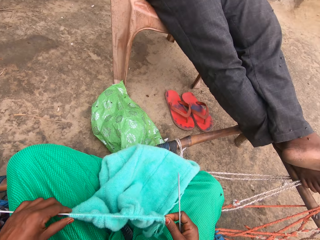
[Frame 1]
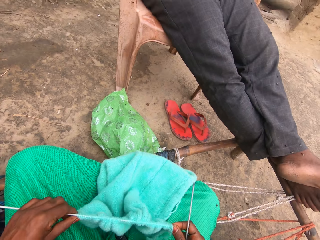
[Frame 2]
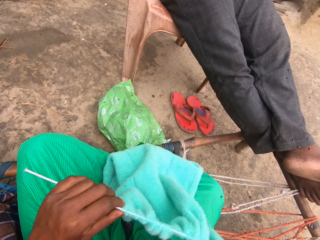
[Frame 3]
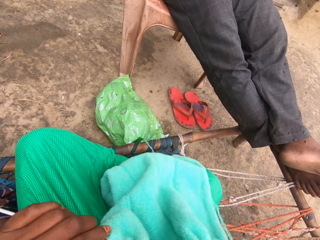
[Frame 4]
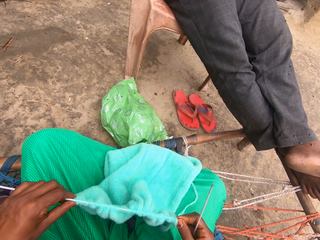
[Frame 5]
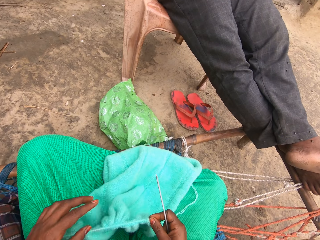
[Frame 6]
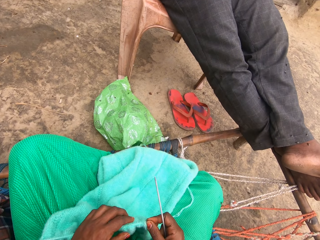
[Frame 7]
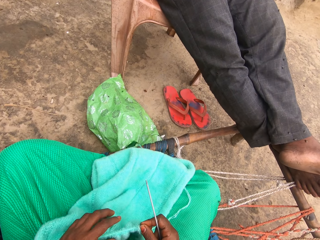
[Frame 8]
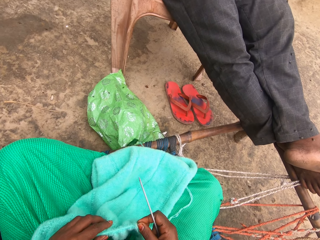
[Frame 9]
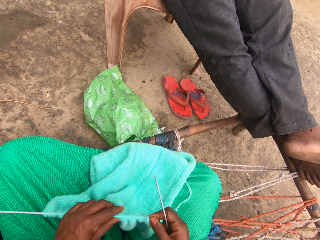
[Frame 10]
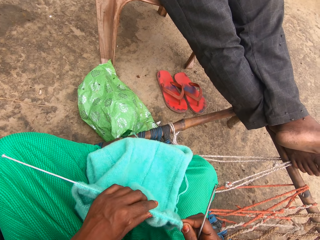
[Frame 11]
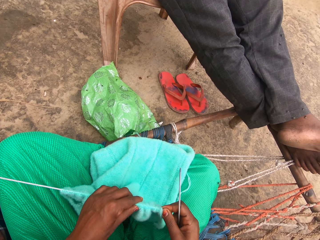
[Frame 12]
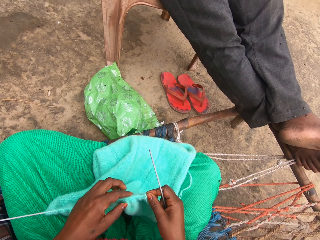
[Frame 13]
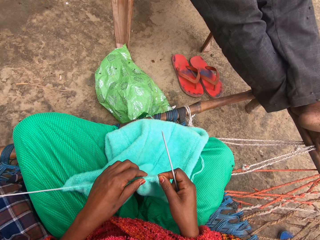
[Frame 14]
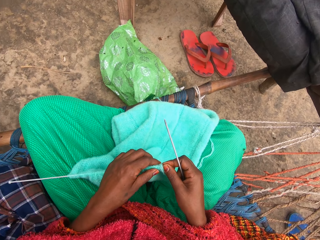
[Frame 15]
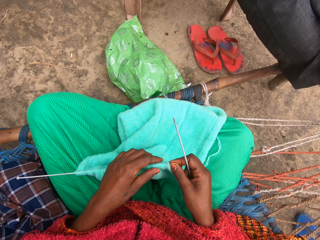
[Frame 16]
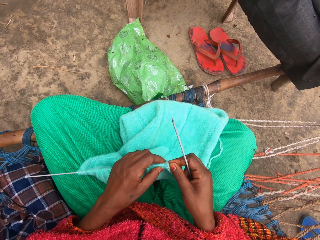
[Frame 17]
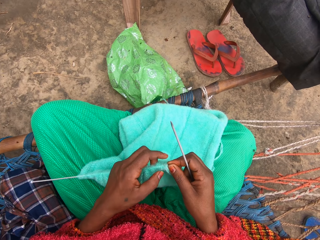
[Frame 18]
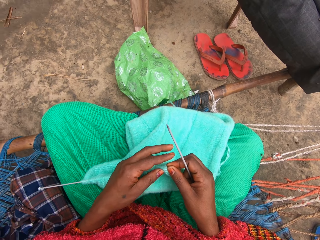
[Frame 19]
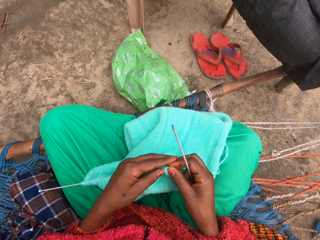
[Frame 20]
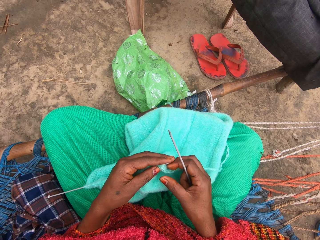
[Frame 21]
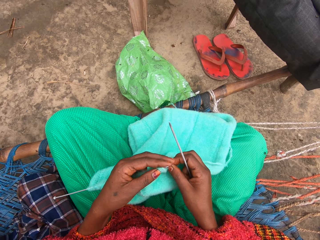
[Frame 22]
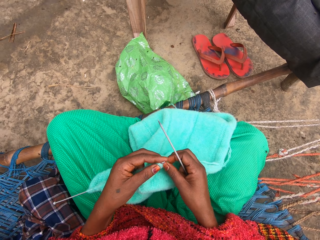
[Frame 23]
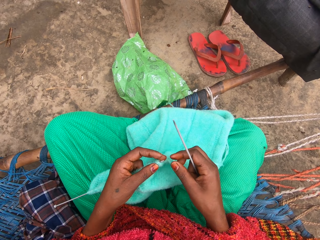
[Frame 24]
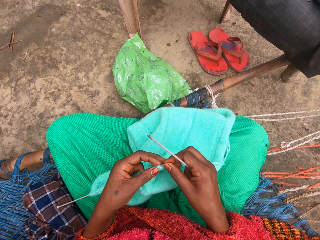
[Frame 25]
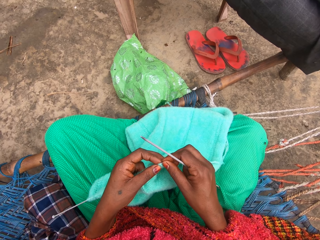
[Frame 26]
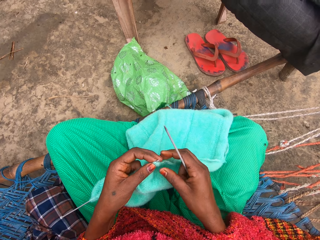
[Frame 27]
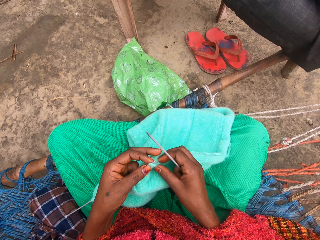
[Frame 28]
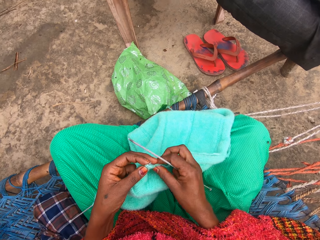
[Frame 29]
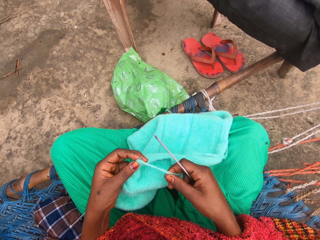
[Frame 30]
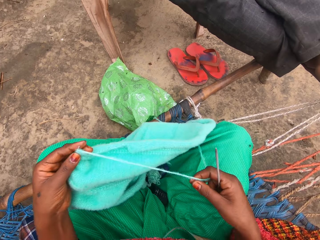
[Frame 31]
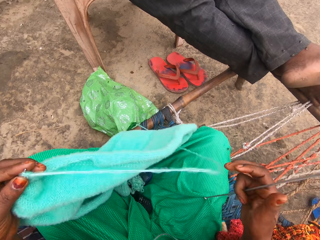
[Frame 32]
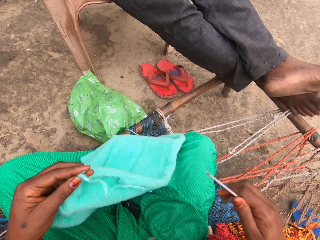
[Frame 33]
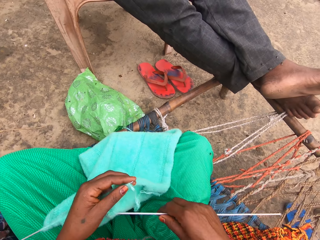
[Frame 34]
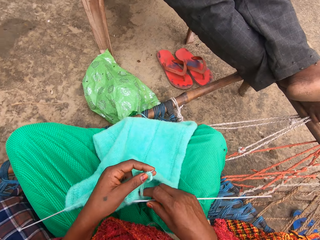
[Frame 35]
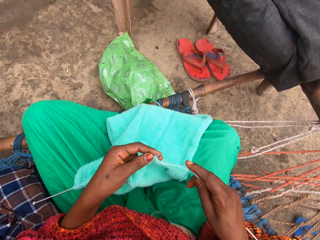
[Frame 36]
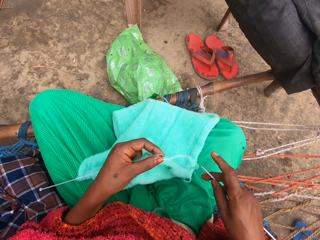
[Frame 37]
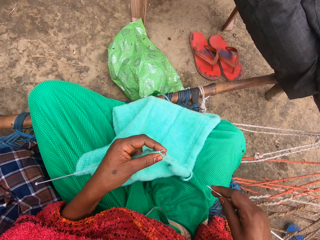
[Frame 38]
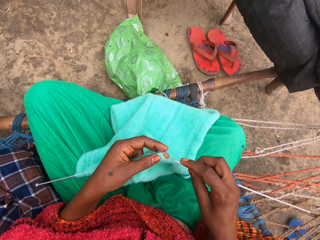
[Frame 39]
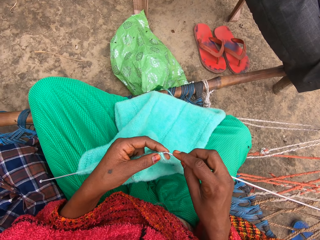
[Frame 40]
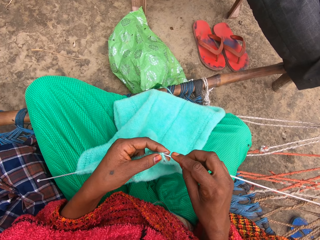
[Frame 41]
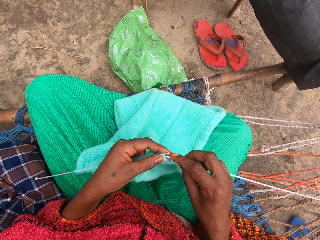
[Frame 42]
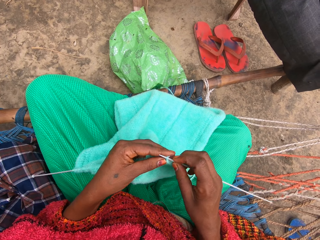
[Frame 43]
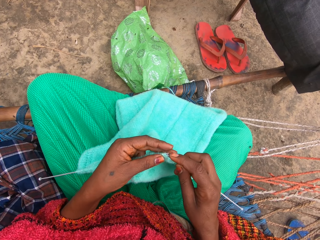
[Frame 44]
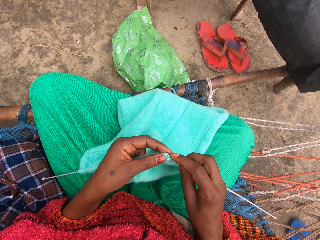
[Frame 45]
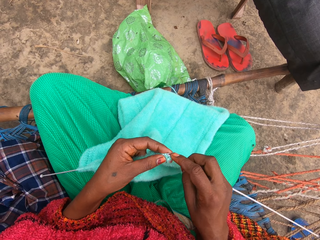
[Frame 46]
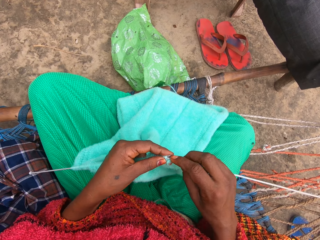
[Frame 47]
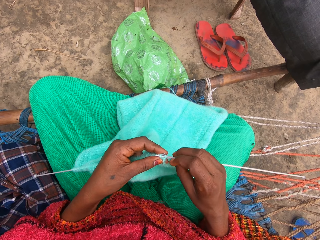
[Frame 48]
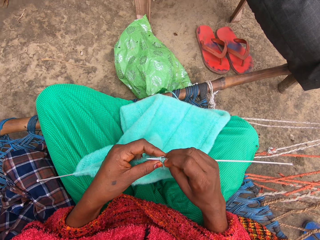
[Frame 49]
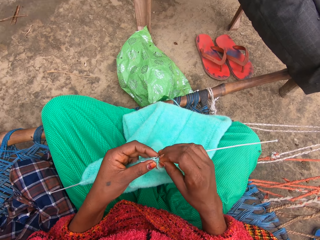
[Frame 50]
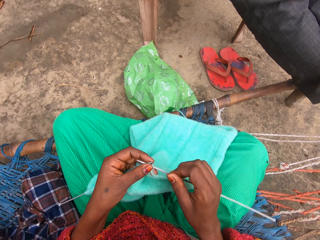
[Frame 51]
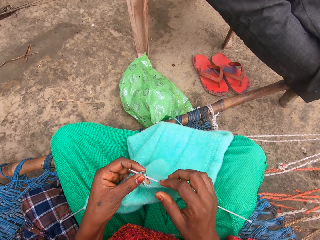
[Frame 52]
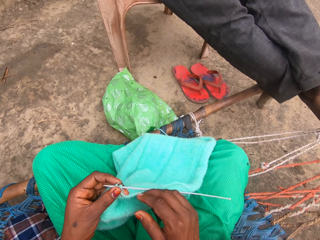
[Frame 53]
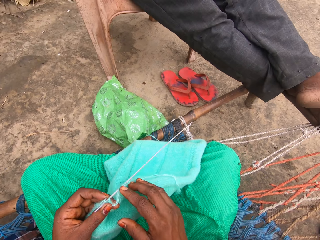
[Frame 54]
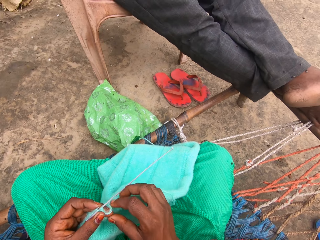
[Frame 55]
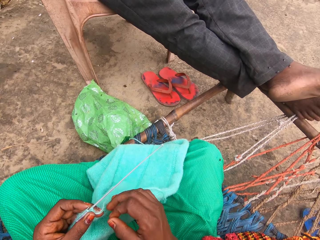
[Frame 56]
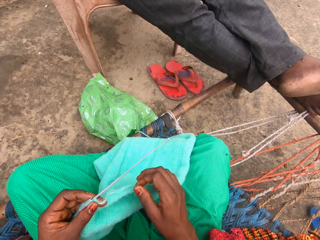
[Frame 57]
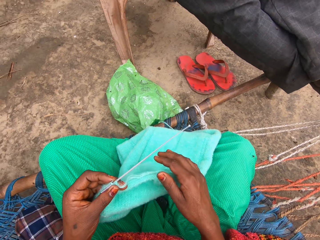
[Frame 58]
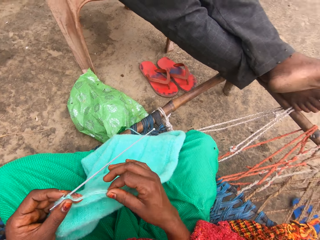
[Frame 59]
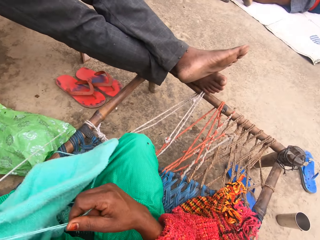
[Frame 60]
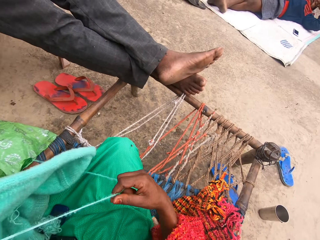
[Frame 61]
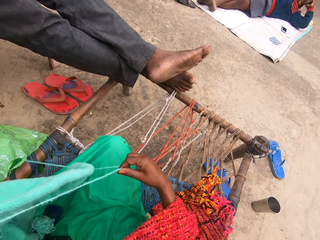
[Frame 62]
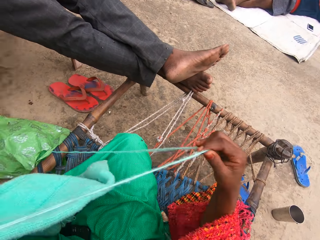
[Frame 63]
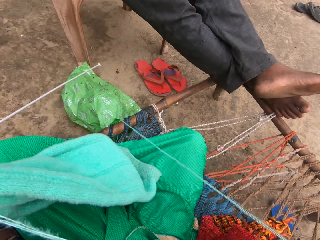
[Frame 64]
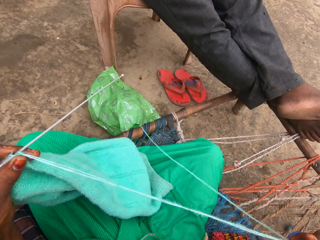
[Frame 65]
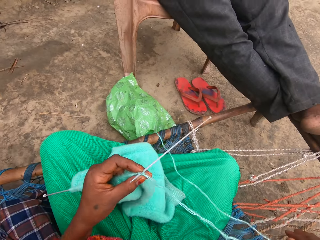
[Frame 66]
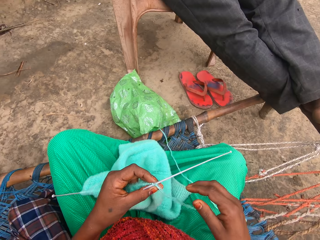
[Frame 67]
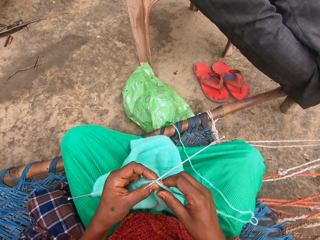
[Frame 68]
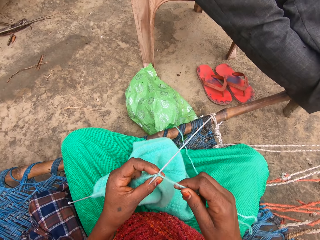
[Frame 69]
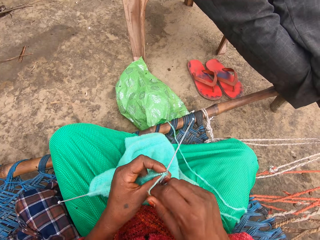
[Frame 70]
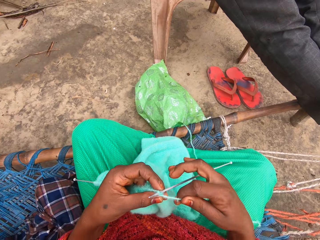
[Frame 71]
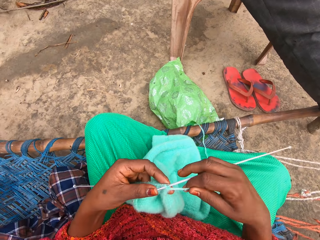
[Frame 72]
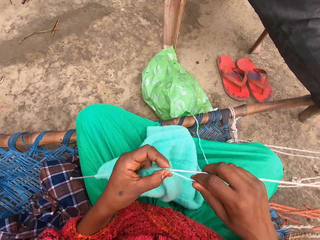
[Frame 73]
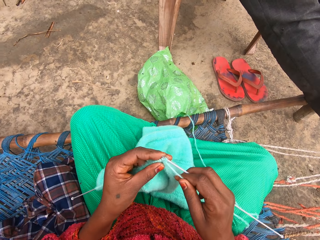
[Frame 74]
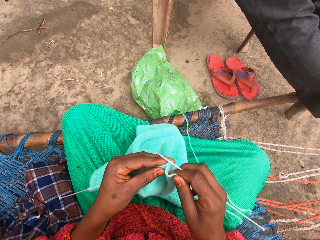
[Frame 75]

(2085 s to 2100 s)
The camera wearer adjusts the knit on her lap. She adjusts the yarn with her right hand. She knits with the yarn and knitting pin.

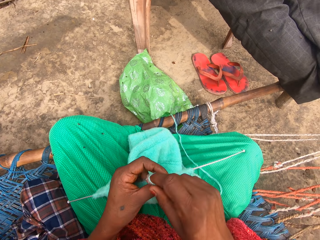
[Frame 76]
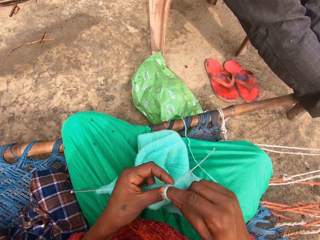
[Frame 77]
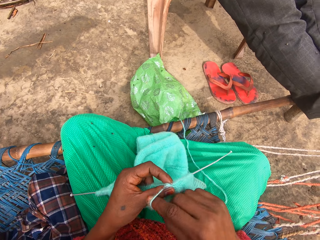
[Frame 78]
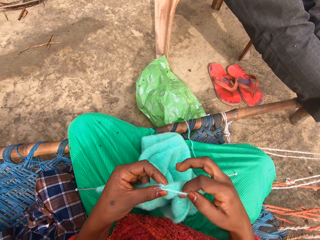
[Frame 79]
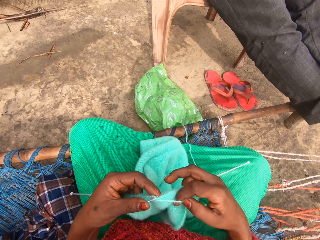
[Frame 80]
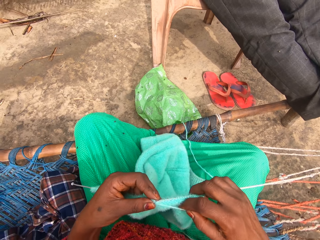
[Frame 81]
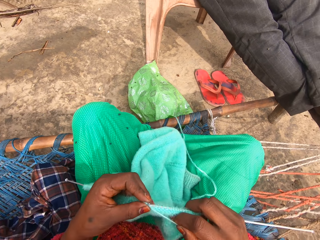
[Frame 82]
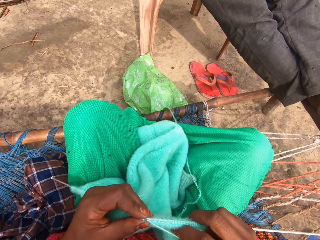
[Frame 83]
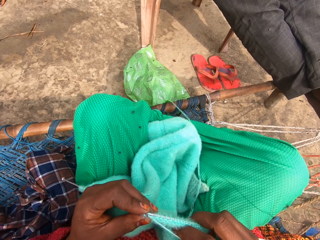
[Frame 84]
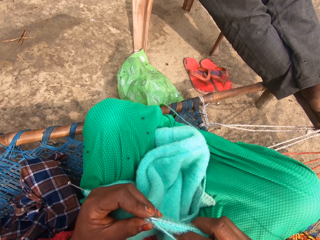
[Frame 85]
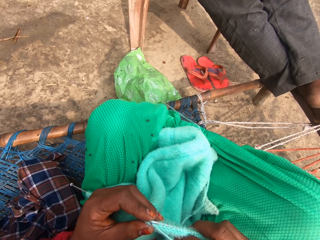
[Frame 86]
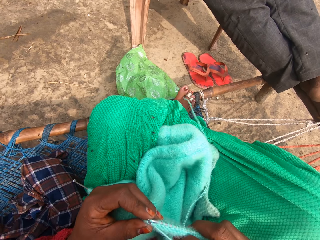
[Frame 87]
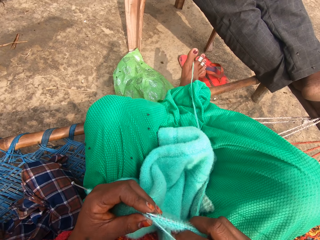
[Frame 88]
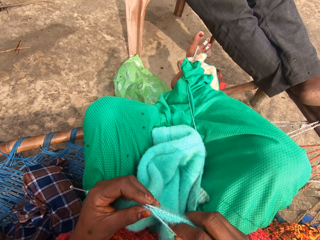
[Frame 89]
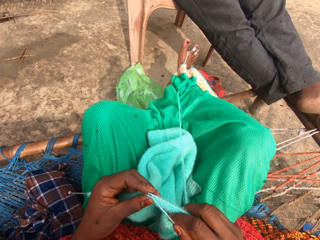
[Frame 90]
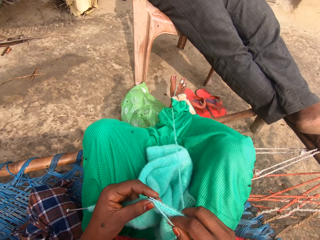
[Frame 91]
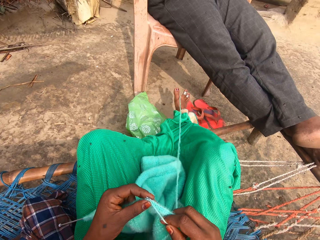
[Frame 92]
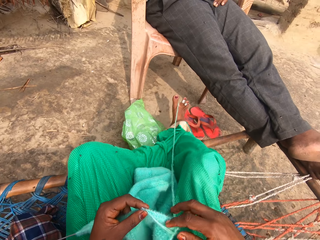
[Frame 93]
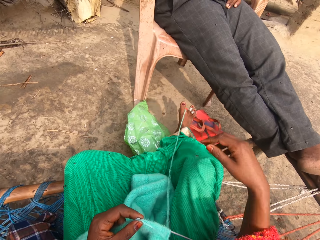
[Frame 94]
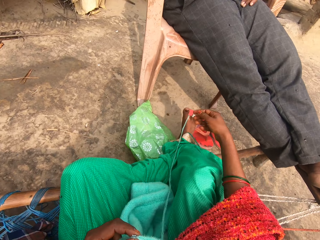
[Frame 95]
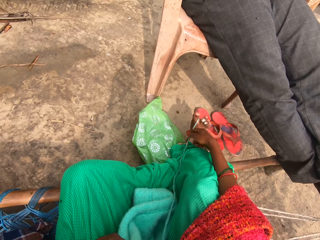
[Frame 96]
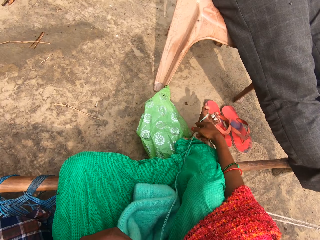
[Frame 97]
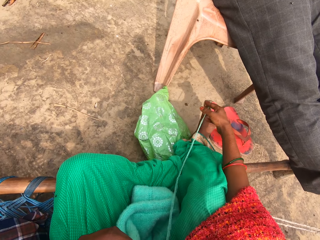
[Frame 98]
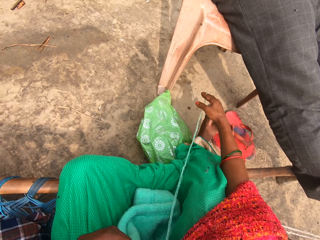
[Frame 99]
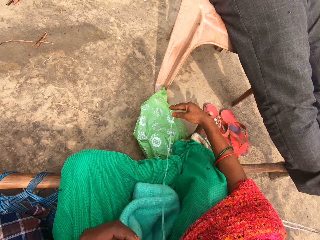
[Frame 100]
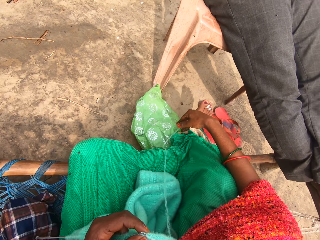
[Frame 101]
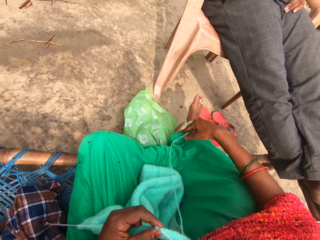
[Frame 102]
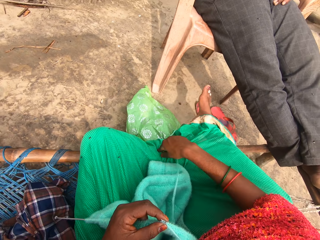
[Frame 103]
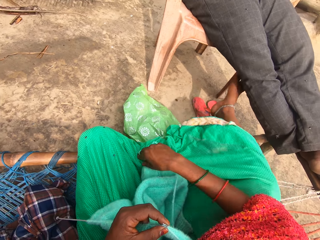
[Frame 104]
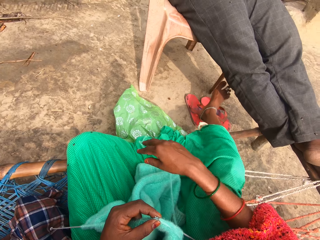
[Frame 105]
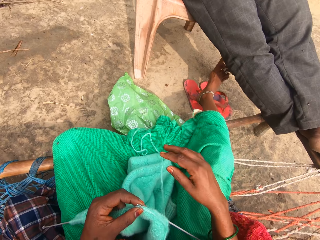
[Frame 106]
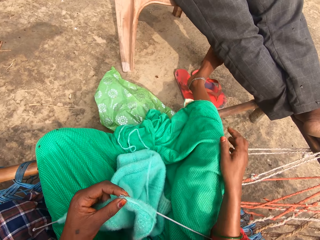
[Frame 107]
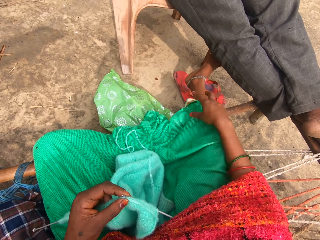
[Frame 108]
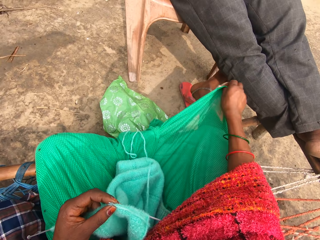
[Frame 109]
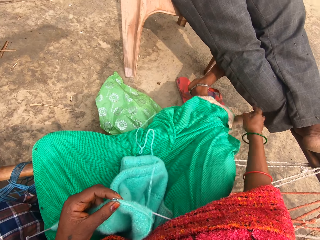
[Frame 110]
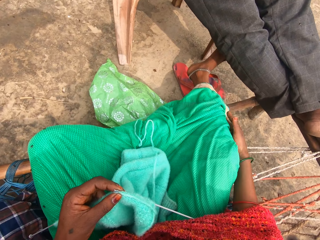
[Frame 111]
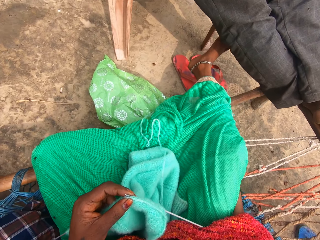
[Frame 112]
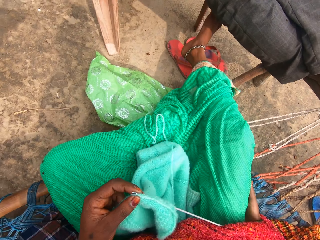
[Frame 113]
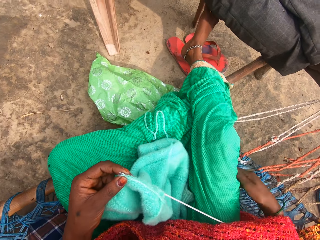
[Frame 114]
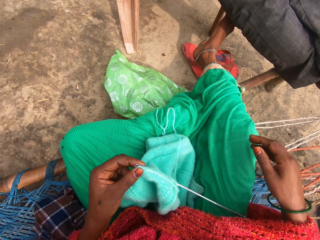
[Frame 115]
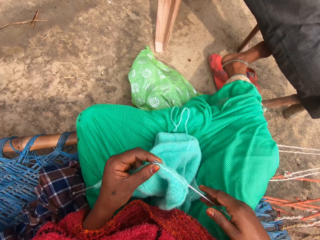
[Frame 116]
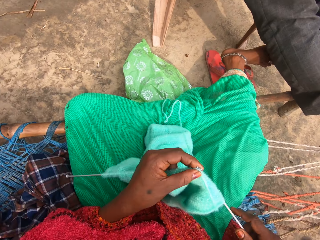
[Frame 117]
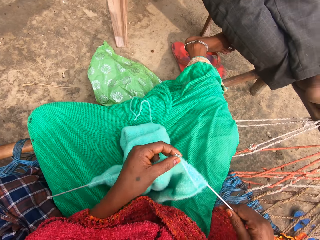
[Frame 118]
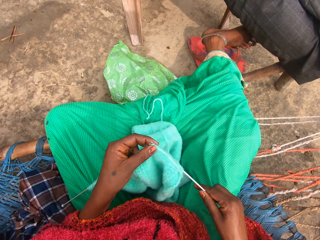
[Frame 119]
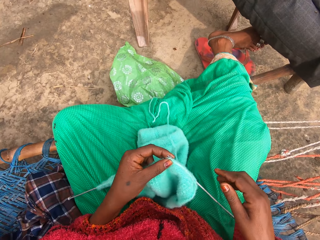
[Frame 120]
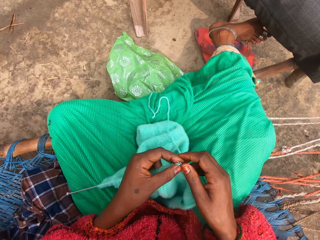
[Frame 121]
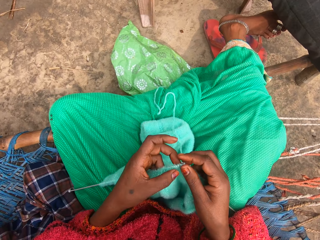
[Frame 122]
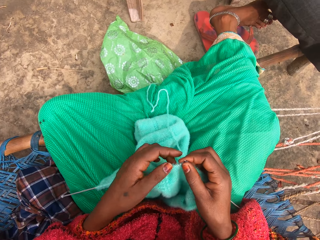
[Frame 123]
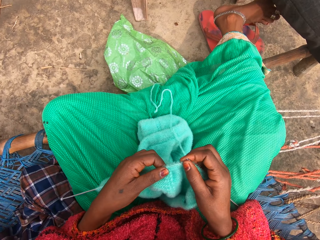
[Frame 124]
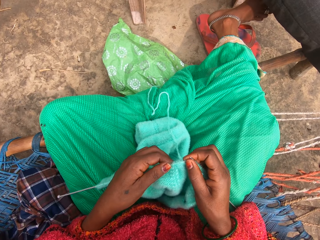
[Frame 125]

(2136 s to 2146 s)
The camera wearer stretches her right leg outside the mat. She unwraps the yarn from her toe with her right hand. She adjusts her dress with her right hand. She adjusts the knit on the knitting pin in her left hand. She knits a fabric.
